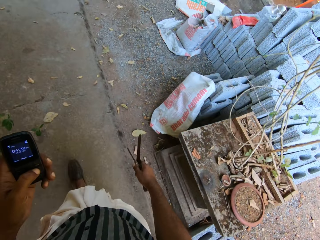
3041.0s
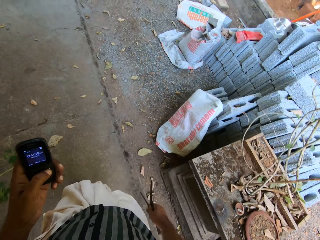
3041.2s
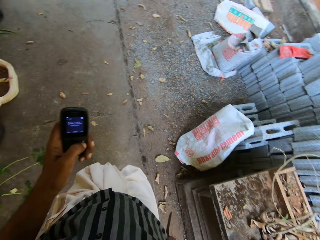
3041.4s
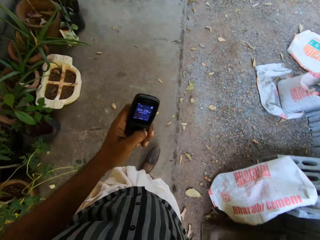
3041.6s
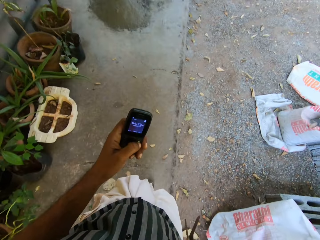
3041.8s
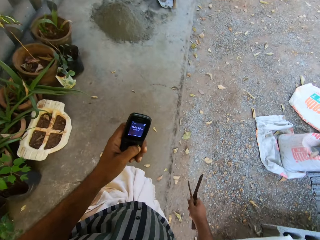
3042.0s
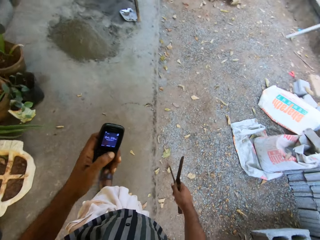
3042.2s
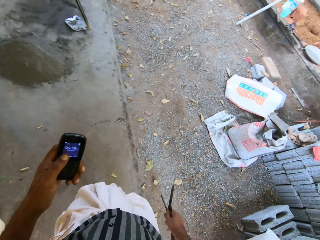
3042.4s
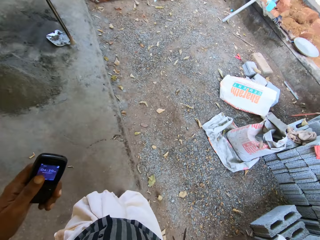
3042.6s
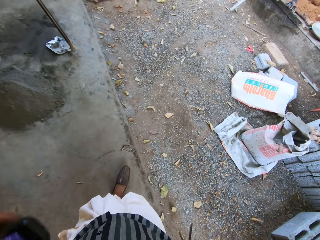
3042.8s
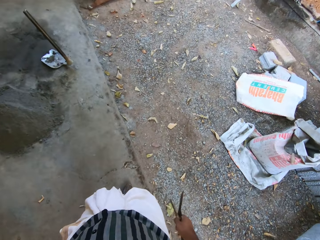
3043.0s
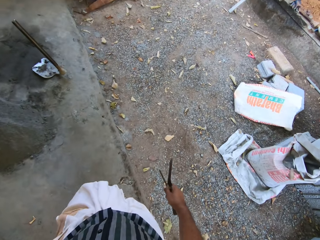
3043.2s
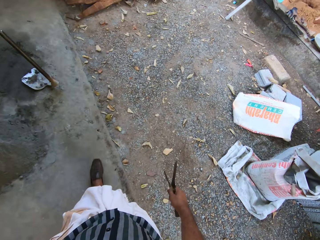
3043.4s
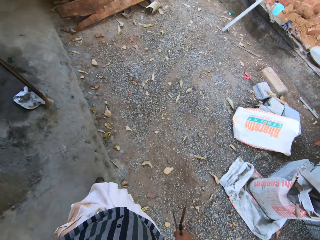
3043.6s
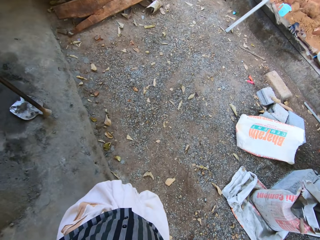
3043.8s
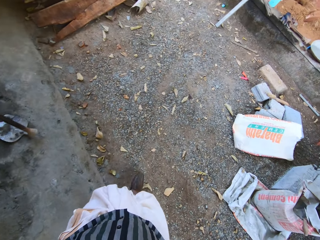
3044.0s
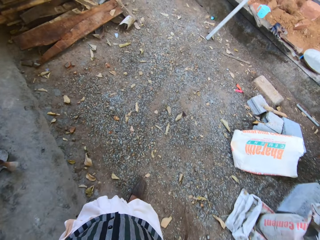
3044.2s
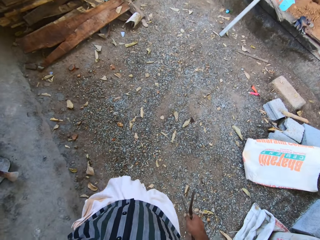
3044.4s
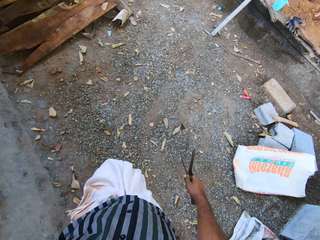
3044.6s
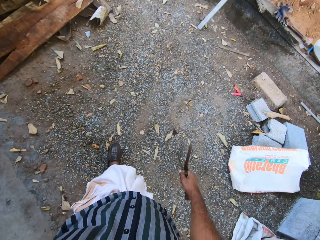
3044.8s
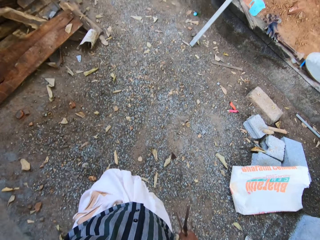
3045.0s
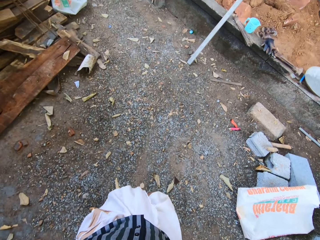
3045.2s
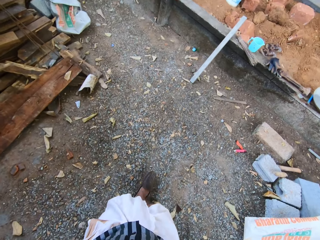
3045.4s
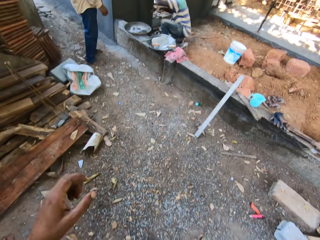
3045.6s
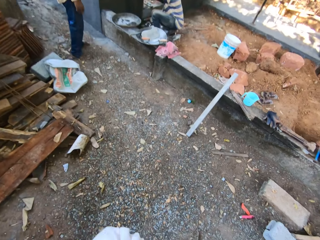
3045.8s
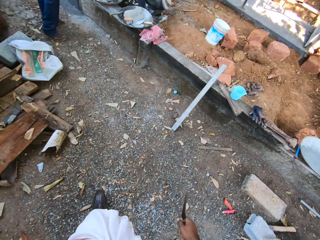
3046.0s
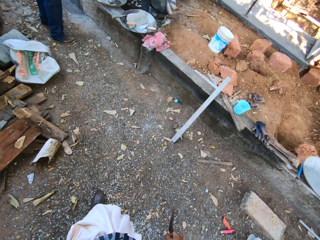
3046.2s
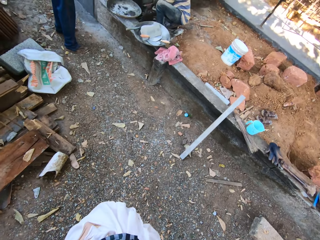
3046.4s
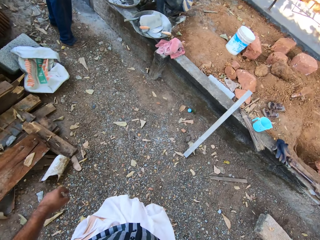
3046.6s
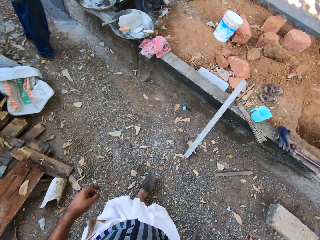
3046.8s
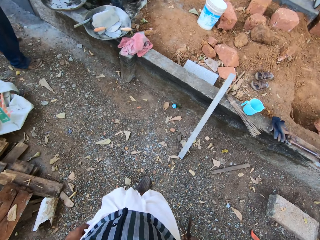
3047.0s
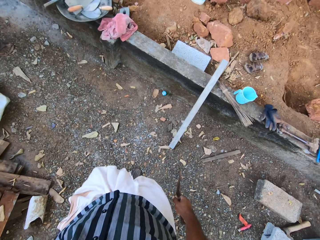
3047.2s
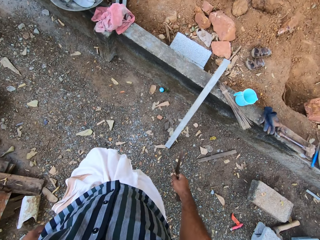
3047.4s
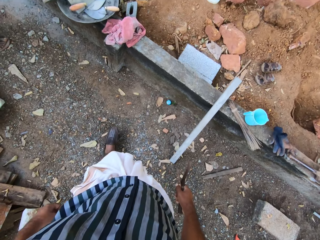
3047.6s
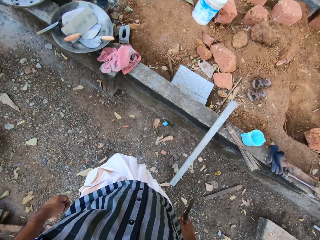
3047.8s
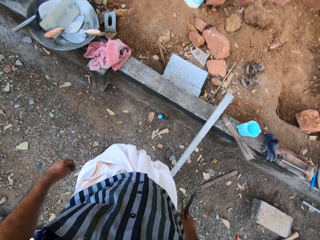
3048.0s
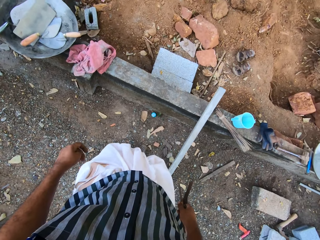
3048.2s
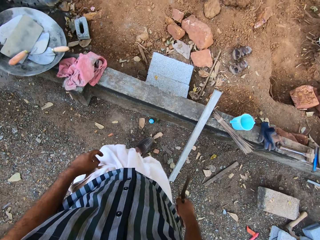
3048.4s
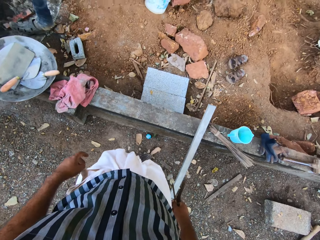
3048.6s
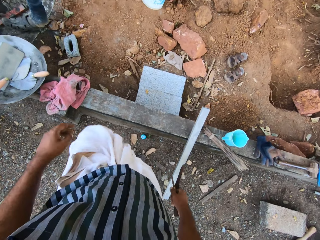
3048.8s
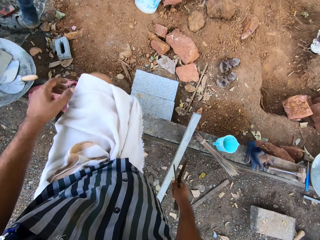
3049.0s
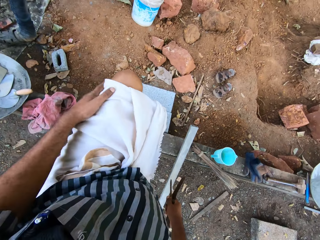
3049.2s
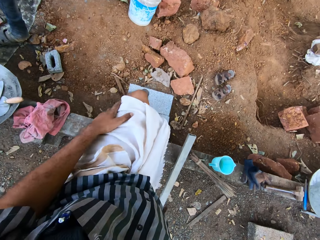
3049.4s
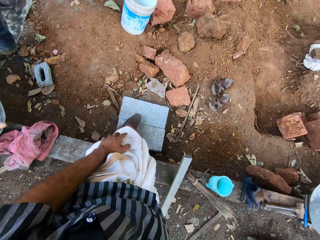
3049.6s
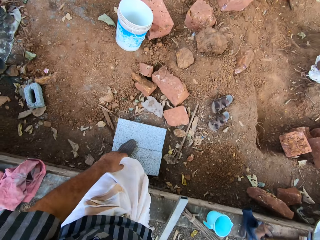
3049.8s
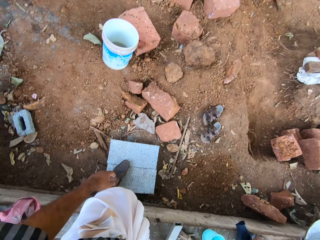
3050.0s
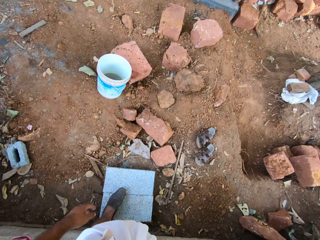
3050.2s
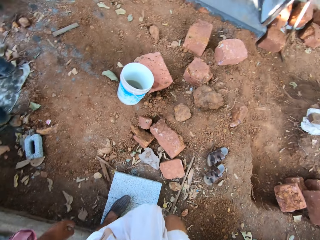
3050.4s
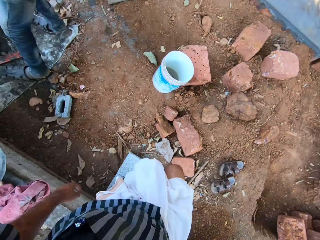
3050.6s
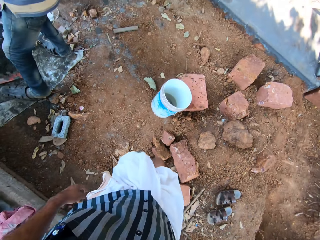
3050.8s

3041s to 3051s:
The camera wearer drops the mobile phone in his left hand in the pocket of his shirt.

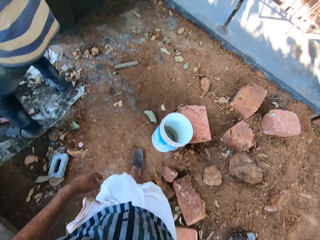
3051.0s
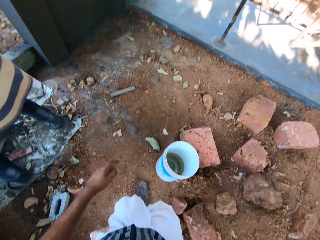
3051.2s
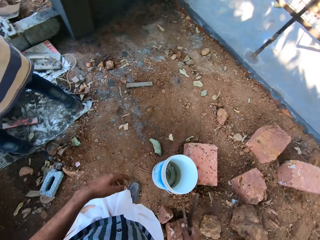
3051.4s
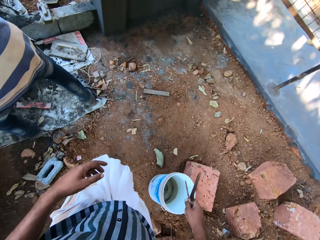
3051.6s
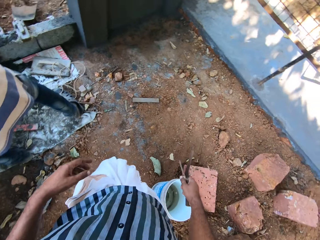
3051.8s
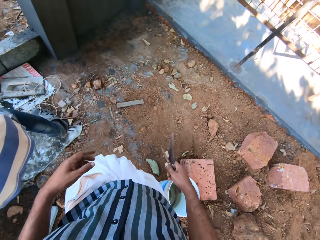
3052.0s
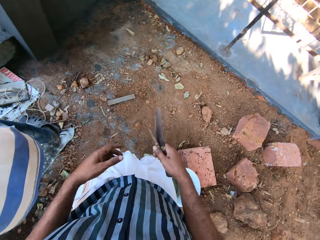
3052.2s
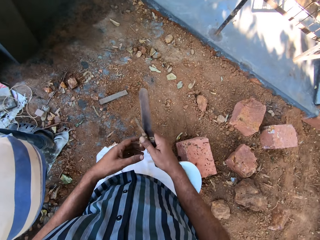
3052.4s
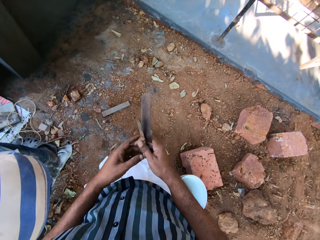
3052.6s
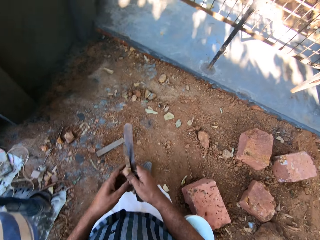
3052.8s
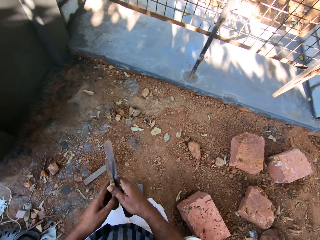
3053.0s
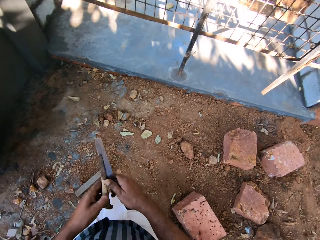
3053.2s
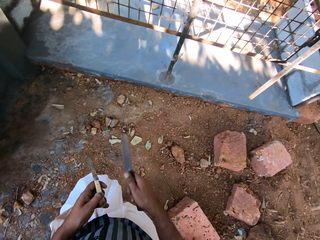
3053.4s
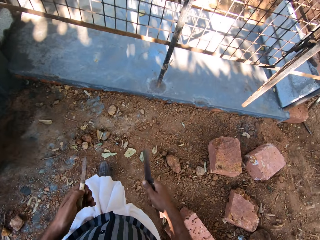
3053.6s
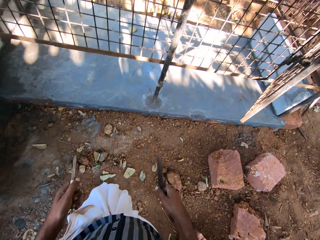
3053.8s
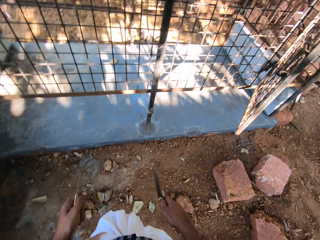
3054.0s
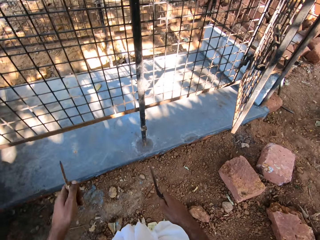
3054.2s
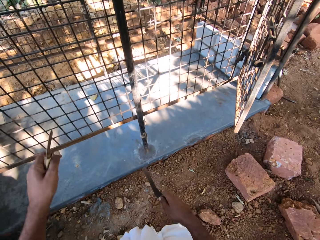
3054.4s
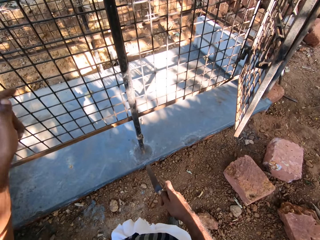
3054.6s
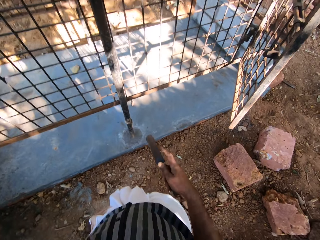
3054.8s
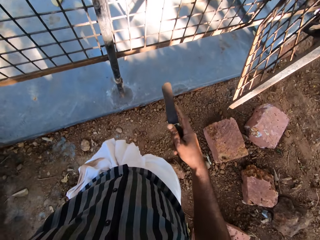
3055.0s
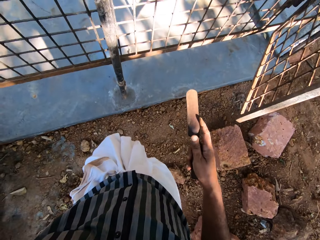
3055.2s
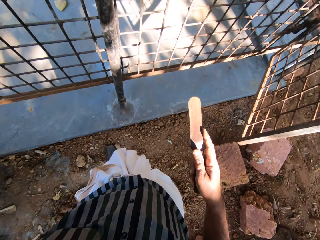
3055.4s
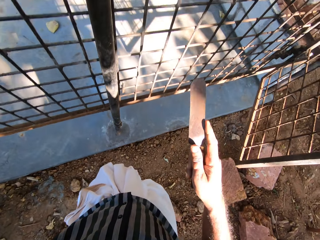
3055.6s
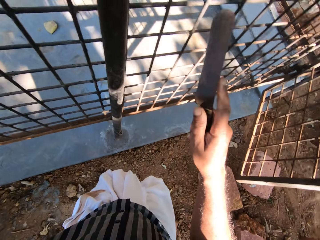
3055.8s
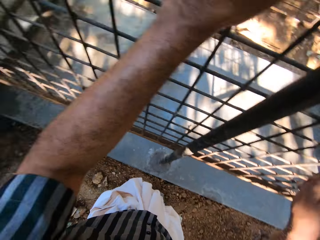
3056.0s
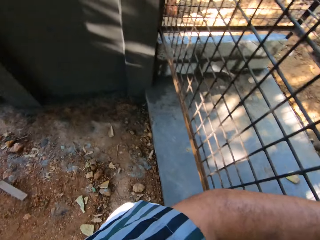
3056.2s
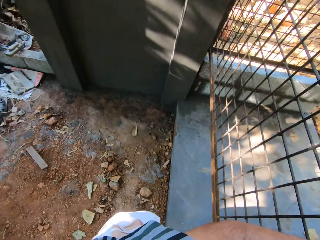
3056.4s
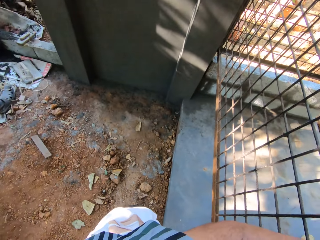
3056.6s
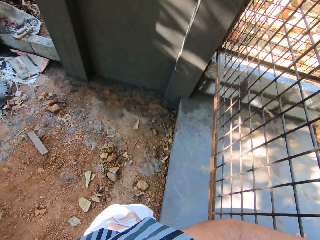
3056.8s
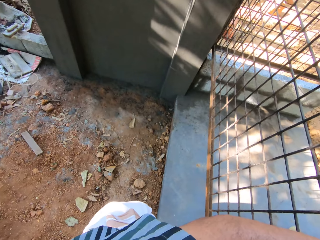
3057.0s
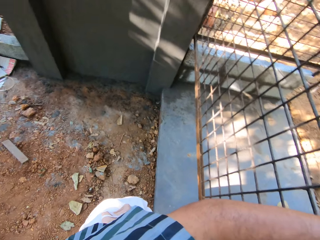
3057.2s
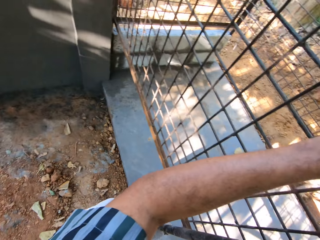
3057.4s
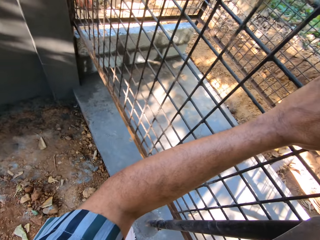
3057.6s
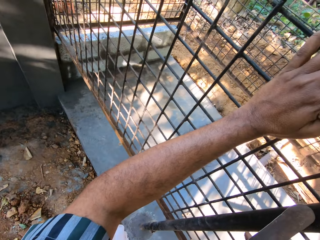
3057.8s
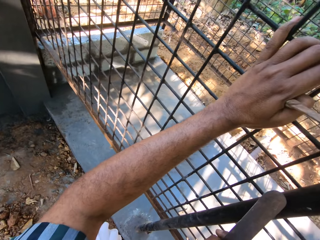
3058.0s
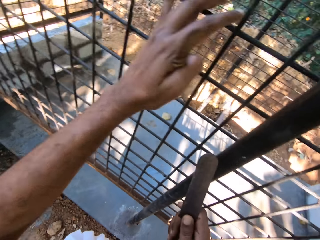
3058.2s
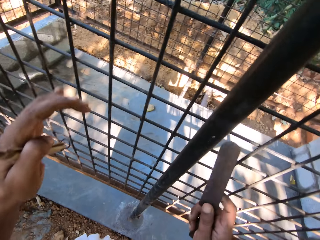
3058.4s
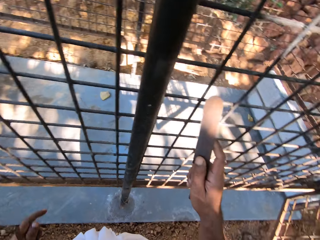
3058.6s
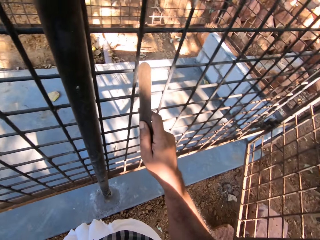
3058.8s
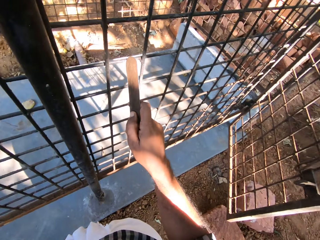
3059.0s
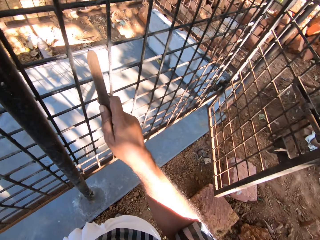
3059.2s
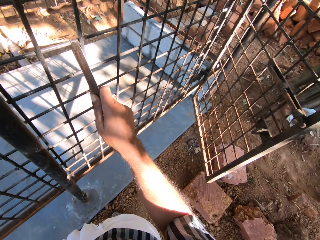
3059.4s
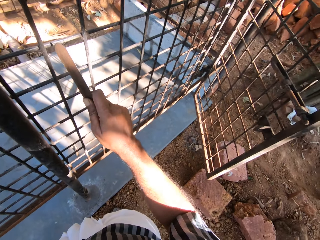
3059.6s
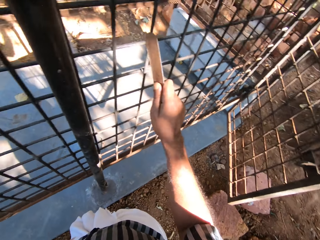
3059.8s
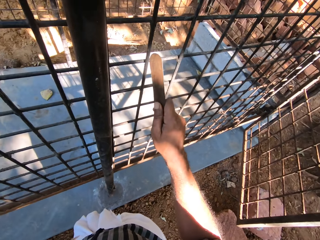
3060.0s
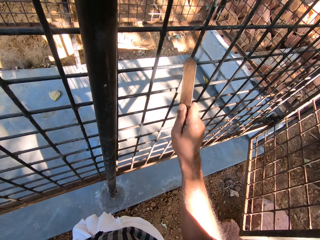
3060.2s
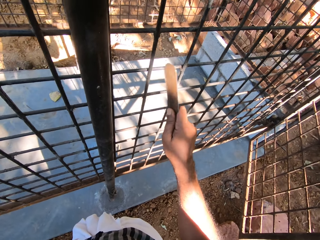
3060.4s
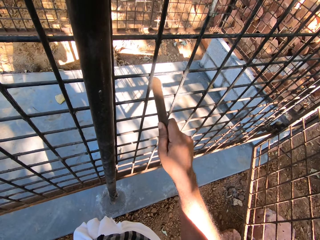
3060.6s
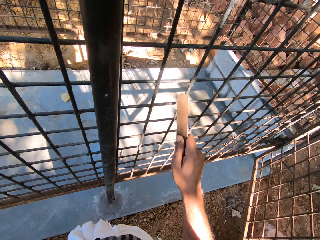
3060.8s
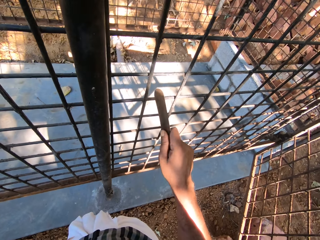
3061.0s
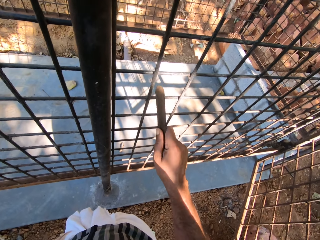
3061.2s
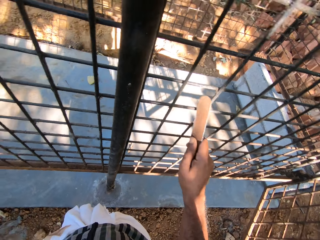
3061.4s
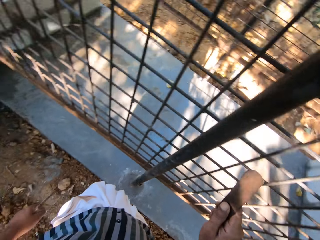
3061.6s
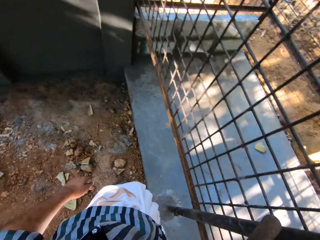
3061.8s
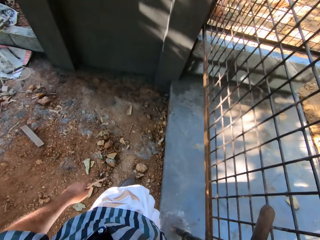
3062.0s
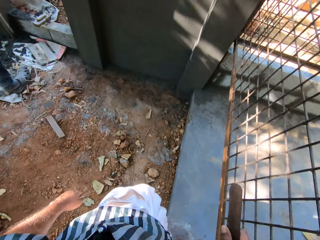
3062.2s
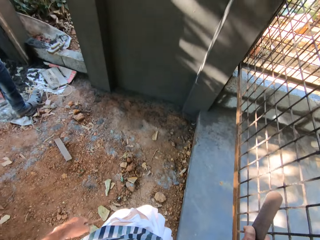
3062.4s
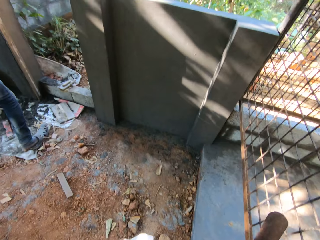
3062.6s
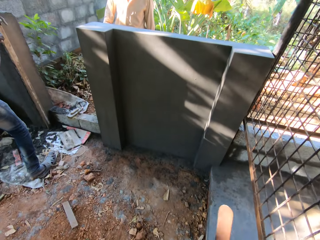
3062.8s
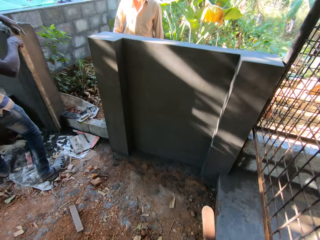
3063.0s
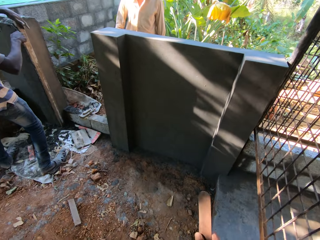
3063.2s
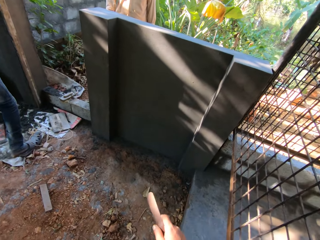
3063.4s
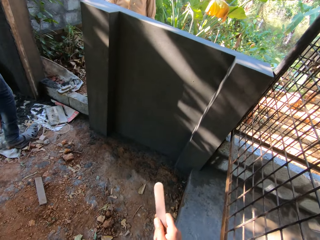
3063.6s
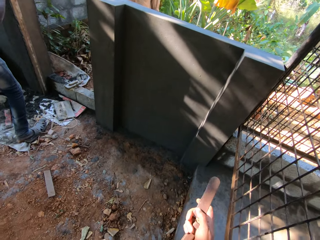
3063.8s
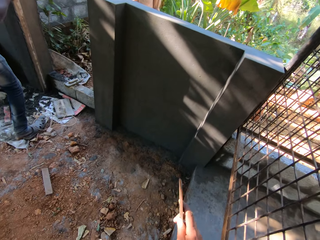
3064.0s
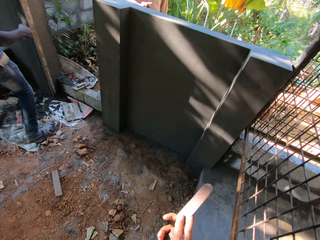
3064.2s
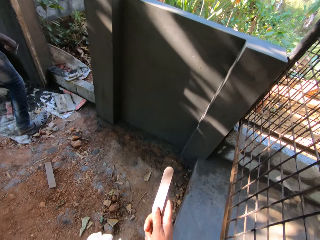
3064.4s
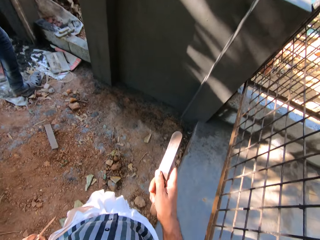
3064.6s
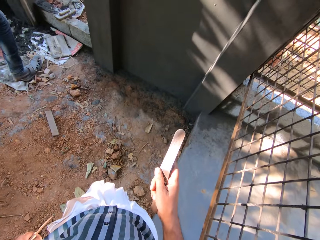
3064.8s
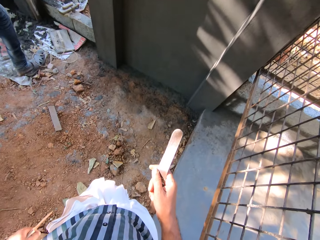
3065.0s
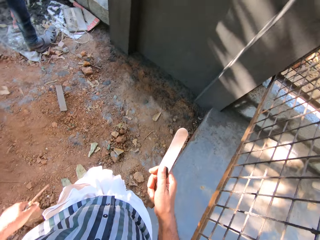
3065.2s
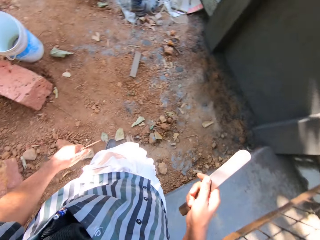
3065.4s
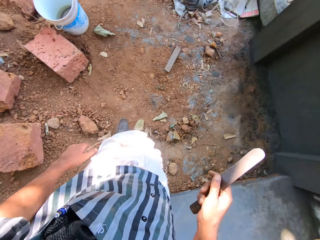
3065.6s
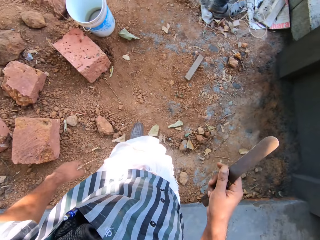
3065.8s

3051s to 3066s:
The camera wearer passes the pen knife in his right hand to his left hand. He scrapes the metal cage with the hand scraper in his right hand. He interacts with another man.
